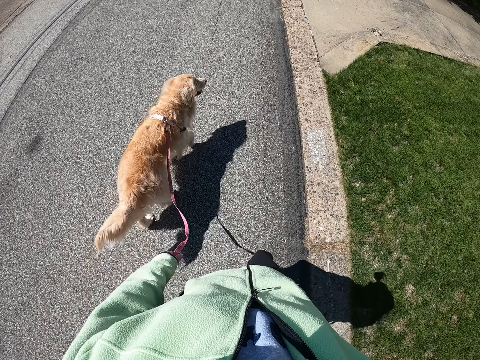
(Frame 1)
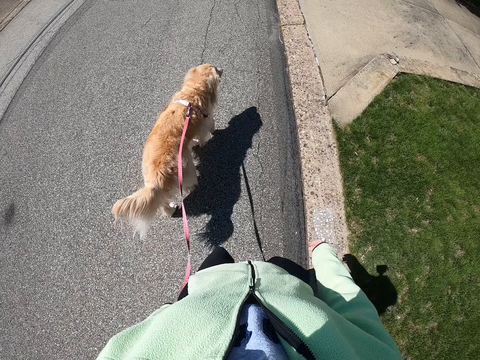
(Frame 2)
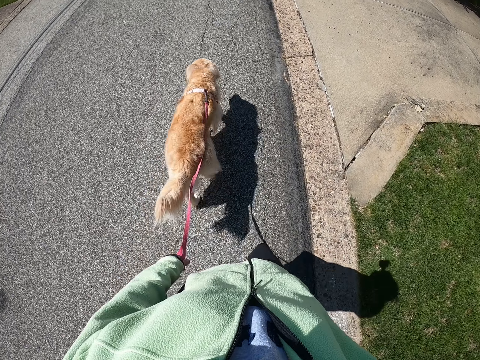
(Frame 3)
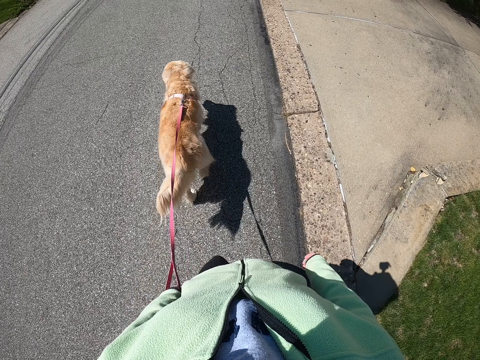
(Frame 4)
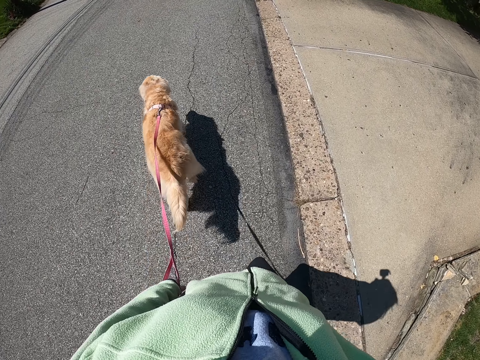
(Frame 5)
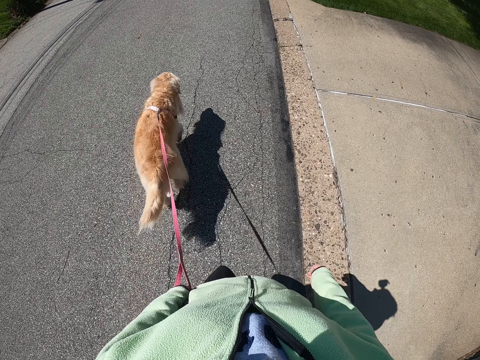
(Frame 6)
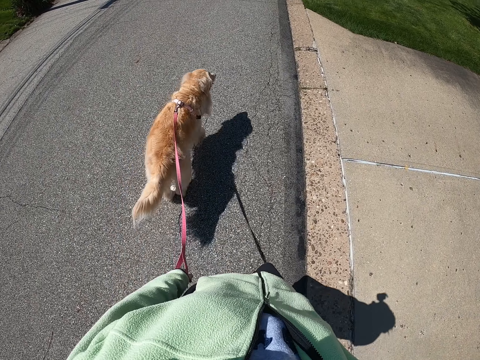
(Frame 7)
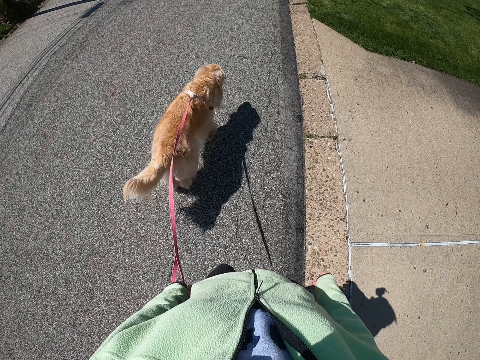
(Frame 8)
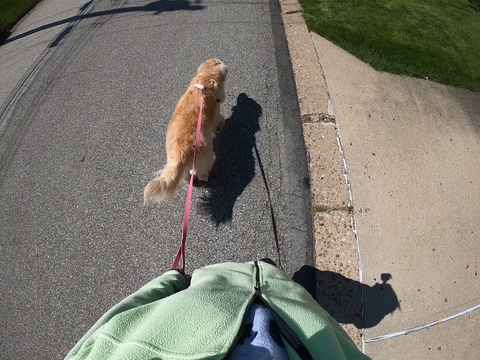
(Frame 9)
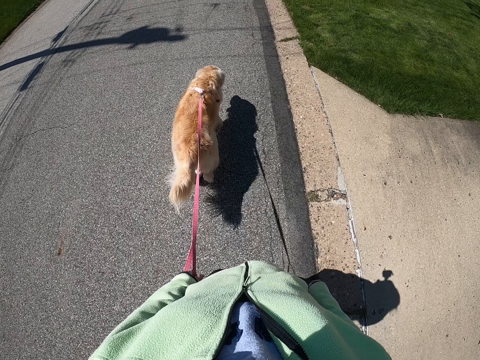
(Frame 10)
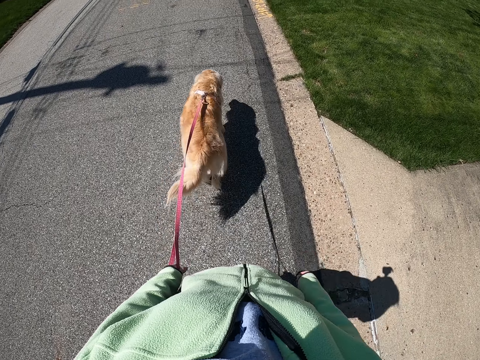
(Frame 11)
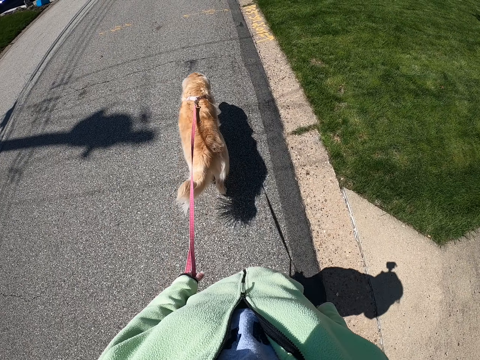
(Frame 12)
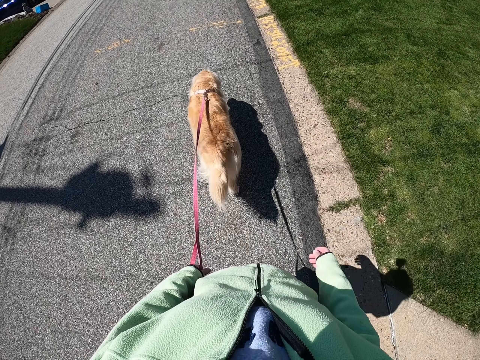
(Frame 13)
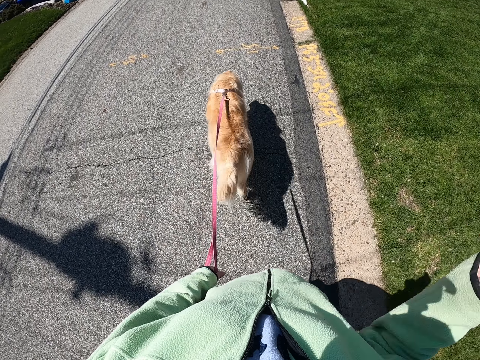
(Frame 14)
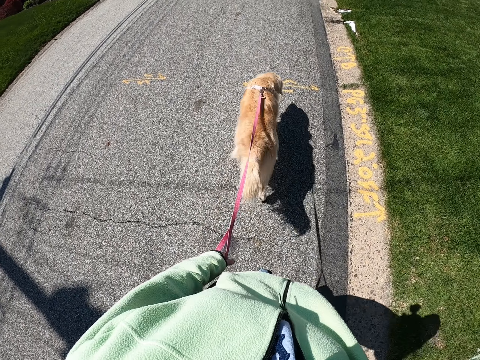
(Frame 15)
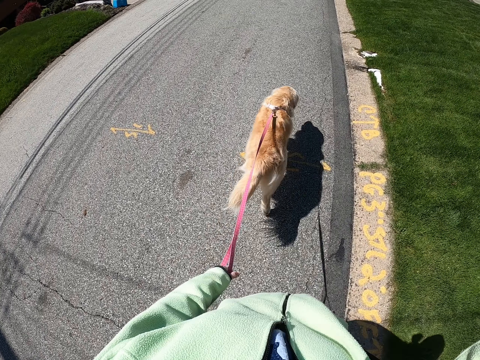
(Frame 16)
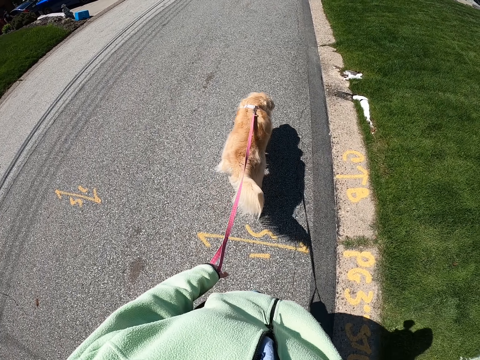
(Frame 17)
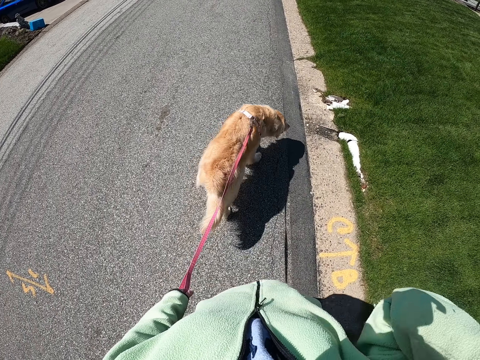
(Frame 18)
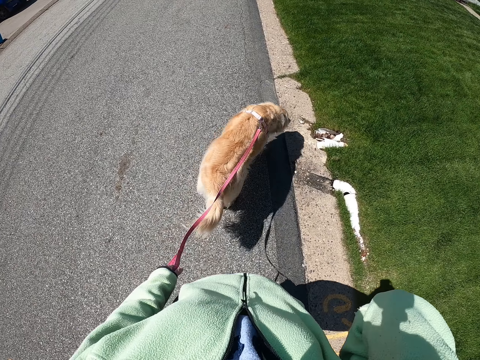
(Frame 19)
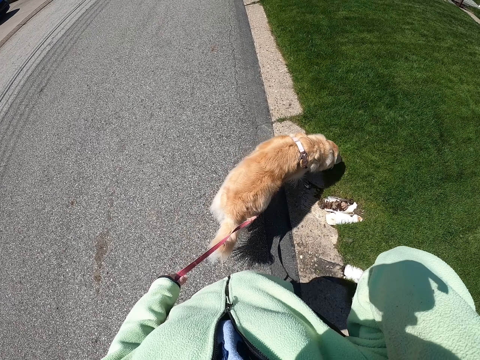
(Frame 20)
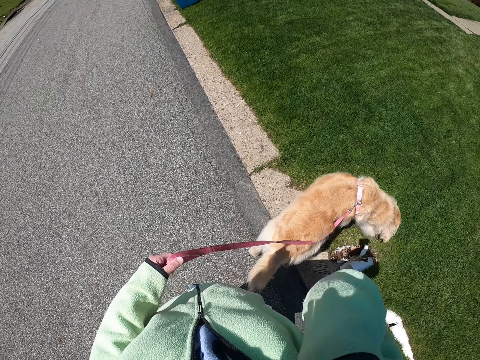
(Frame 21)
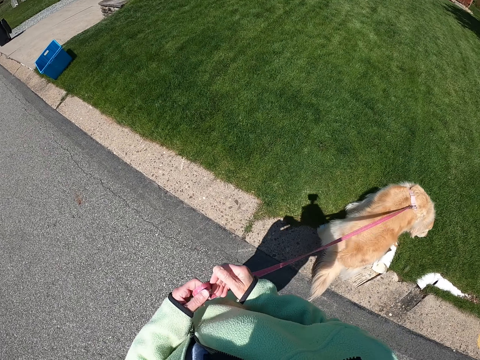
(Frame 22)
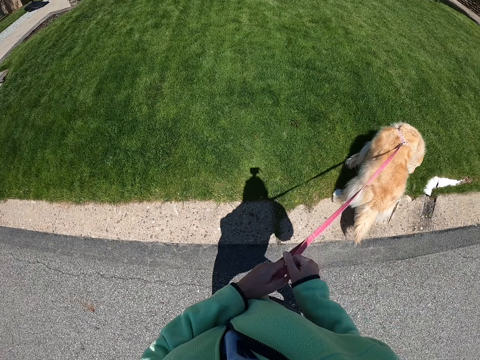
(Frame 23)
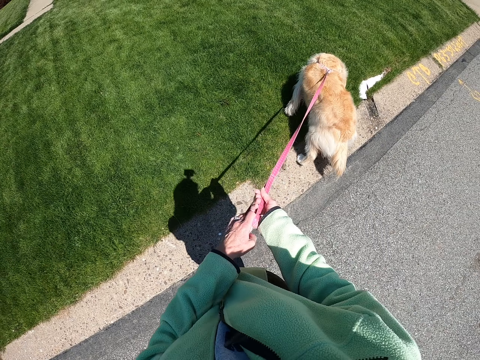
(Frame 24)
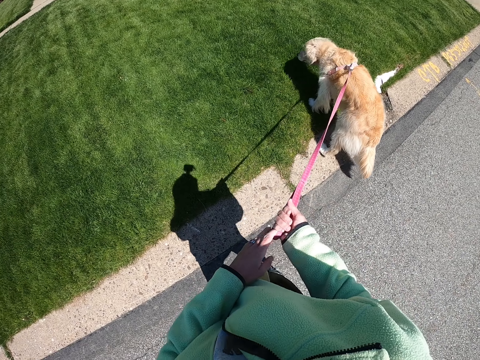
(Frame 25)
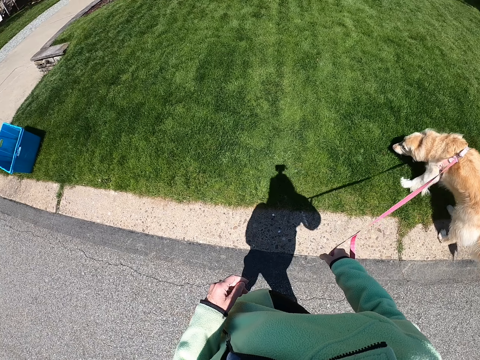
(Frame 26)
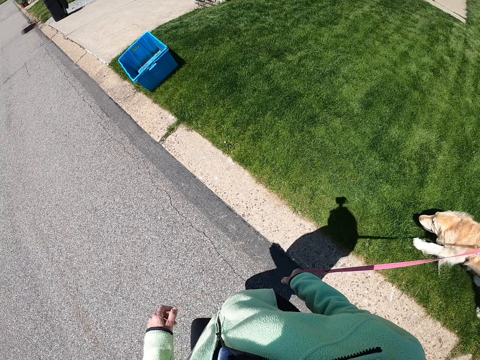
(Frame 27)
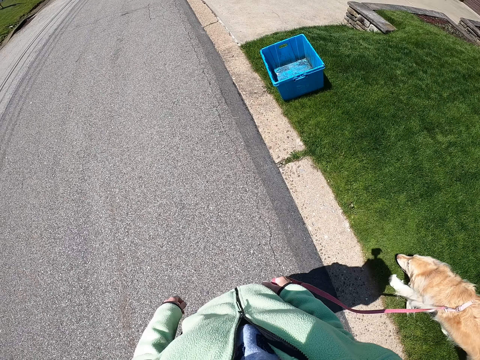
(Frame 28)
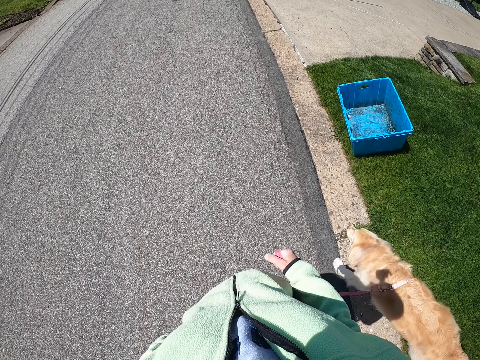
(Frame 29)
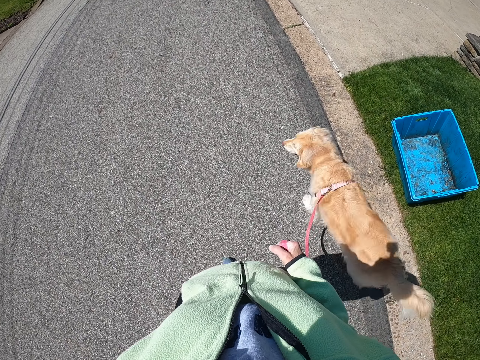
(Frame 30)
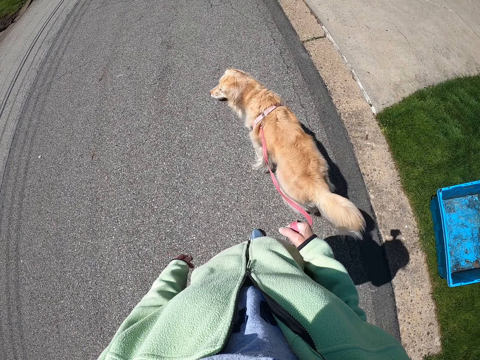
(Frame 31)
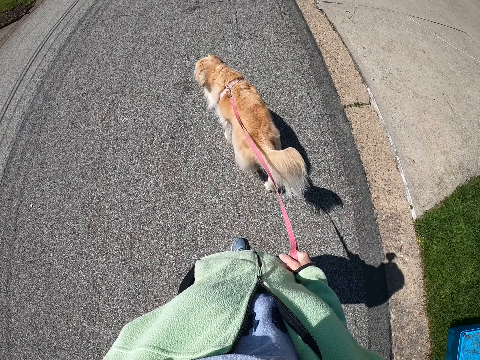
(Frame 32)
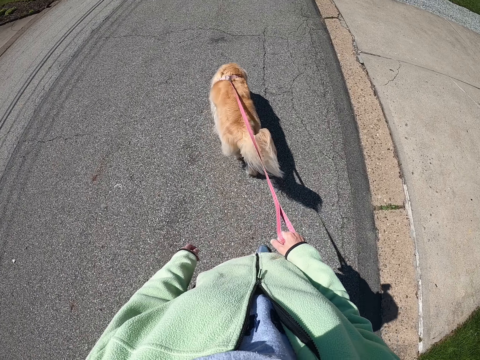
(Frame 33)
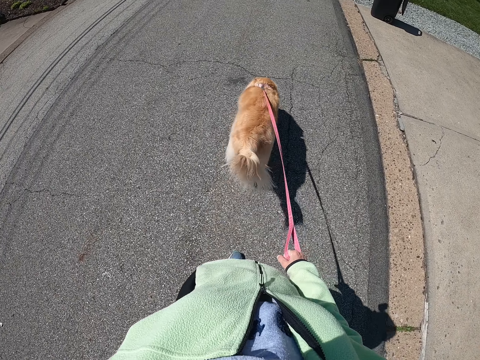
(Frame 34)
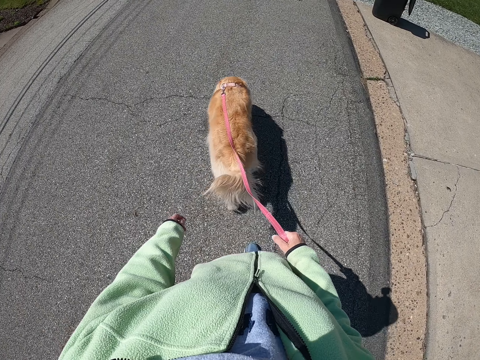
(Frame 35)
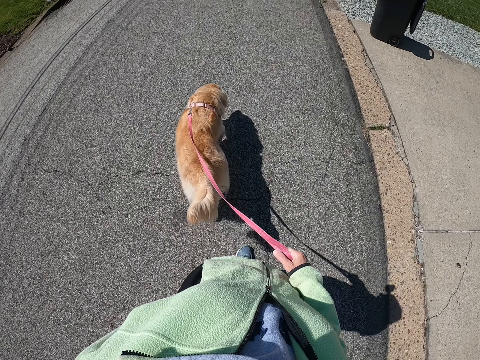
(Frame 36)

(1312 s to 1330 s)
The camera wearer passes the rope to the right hand. They walk with the dog on the road.

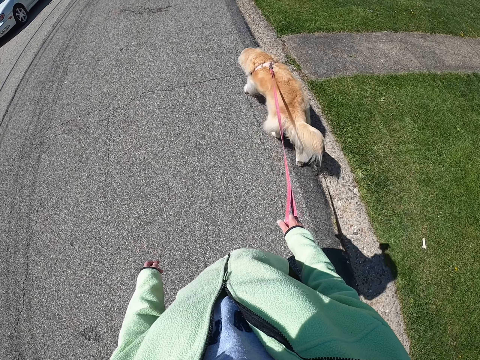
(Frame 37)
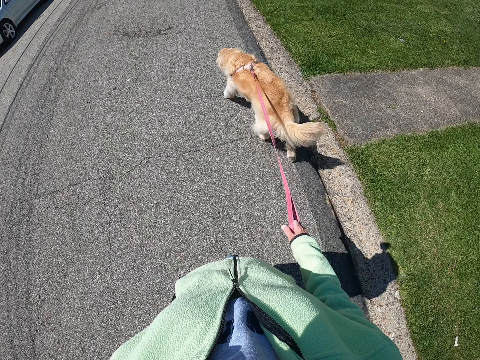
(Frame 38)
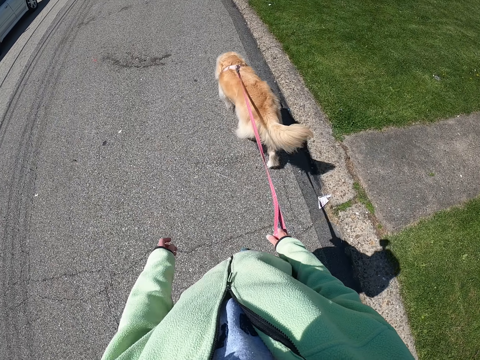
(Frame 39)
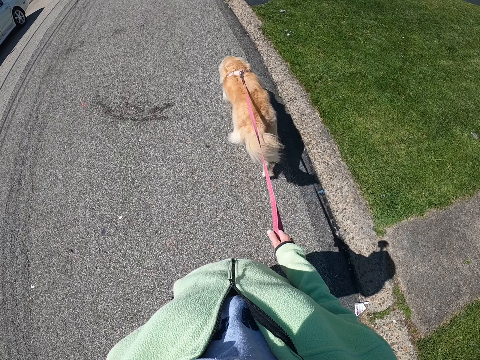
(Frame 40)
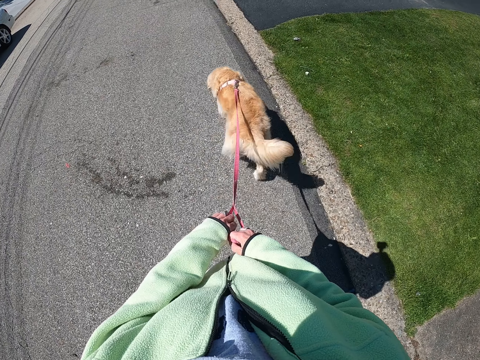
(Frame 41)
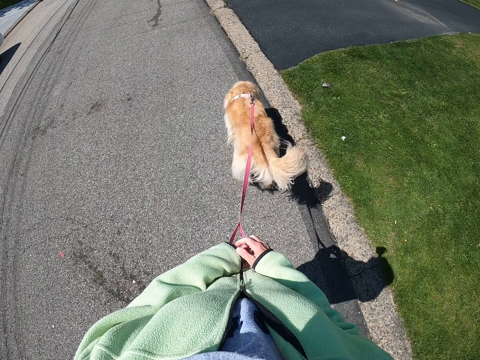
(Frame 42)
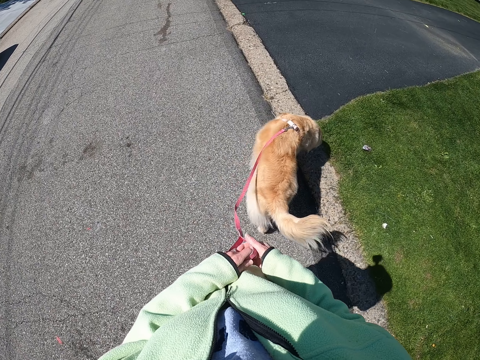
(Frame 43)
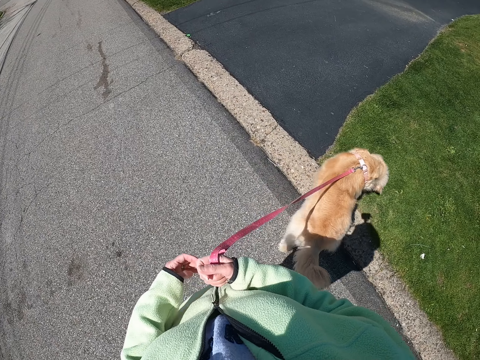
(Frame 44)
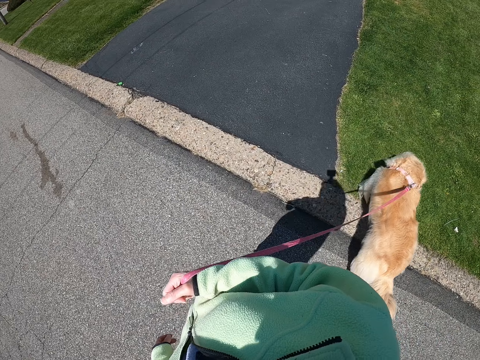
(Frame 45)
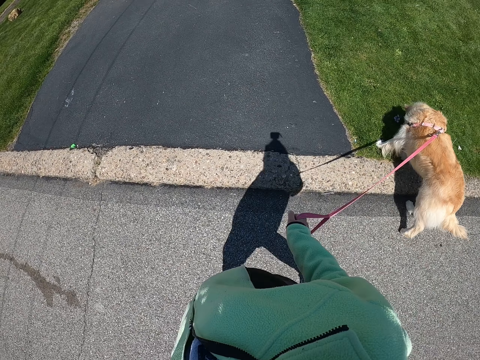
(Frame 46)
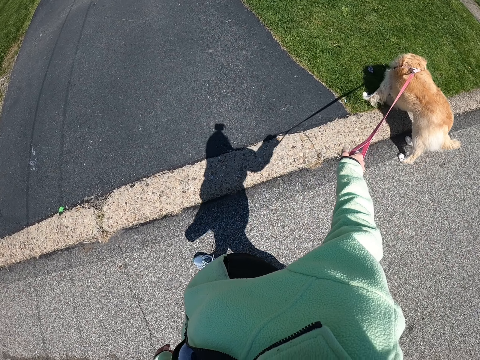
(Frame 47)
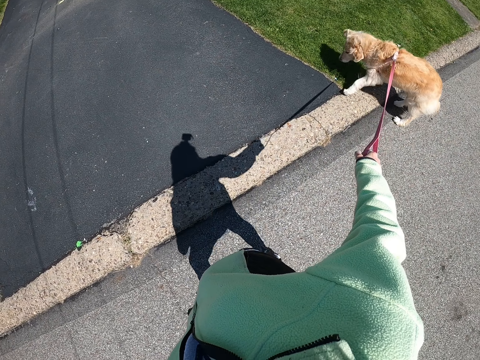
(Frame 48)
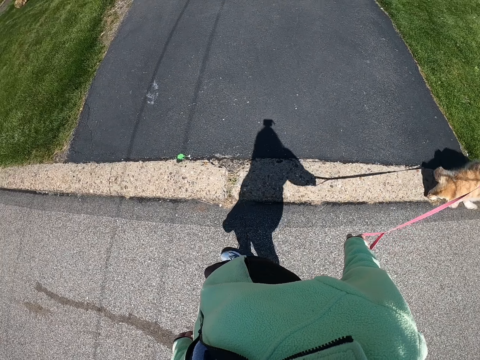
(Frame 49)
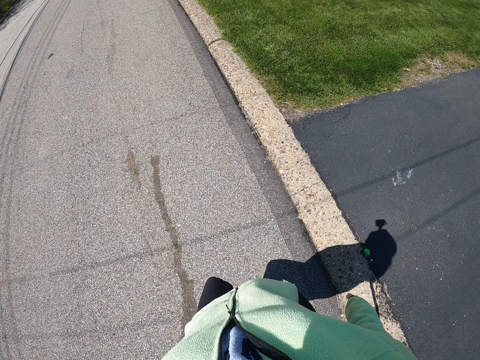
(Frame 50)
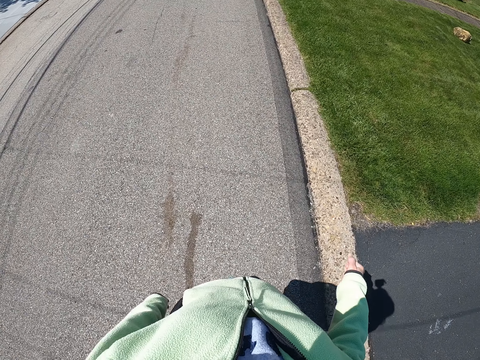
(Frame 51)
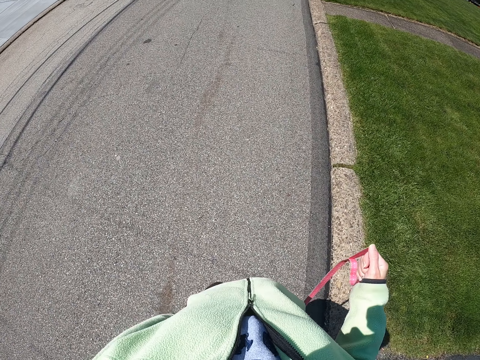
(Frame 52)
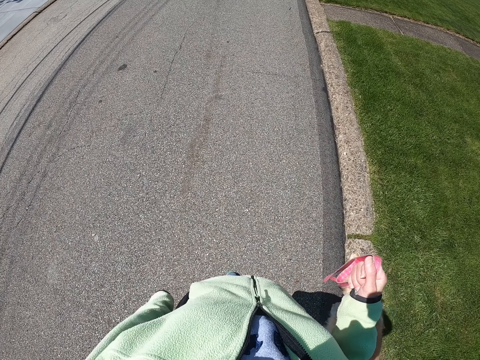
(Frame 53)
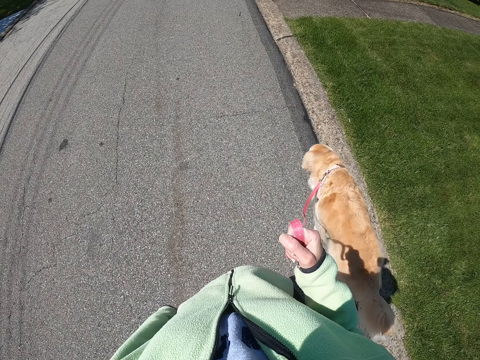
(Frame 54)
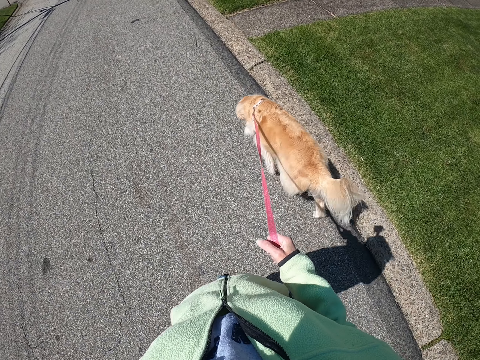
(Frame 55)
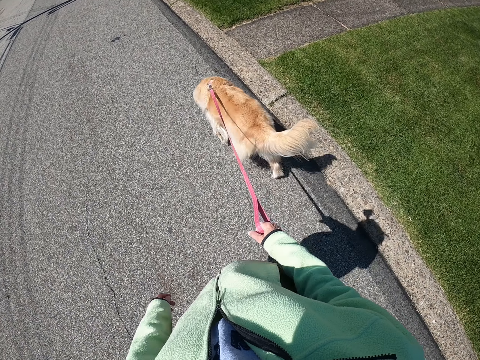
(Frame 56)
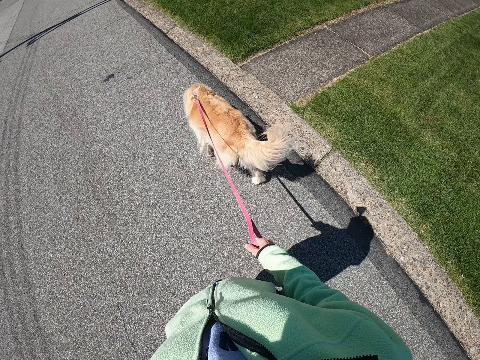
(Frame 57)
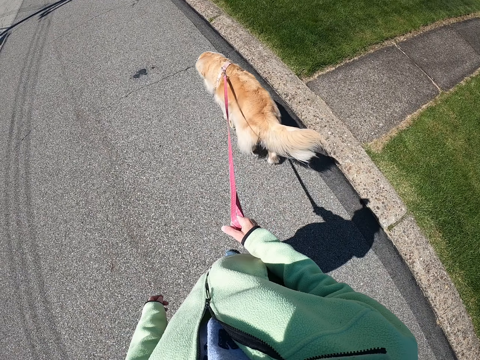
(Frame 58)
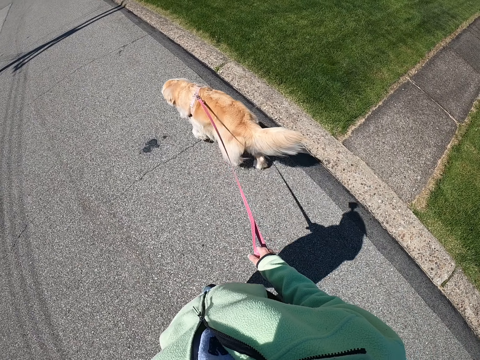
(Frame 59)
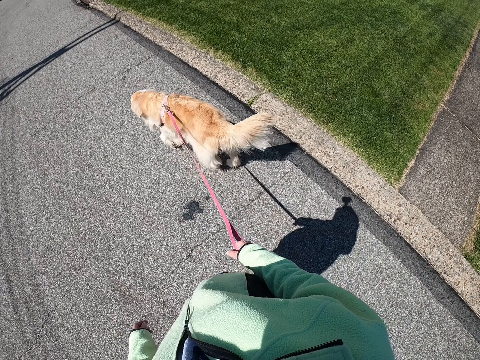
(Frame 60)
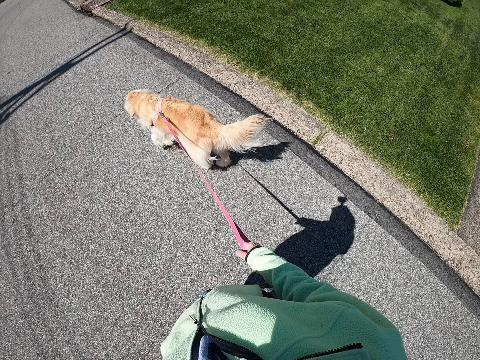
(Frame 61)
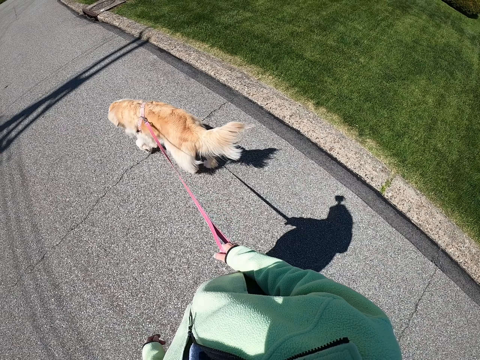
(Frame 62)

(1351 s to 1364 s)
The camera wearer holds the rope. They walk with the dog on the road.
